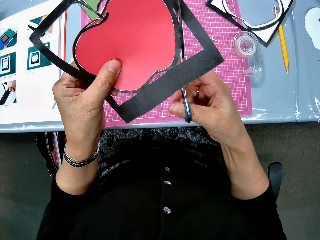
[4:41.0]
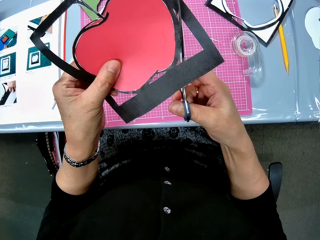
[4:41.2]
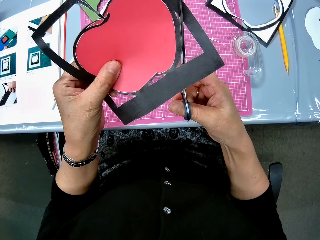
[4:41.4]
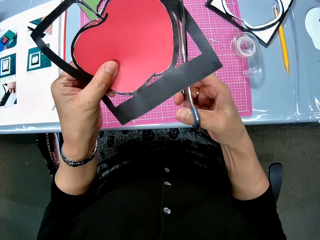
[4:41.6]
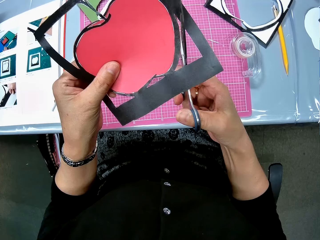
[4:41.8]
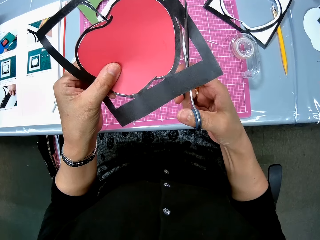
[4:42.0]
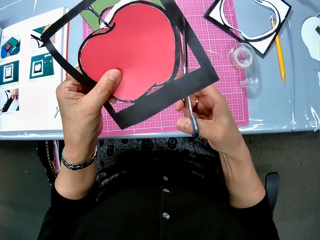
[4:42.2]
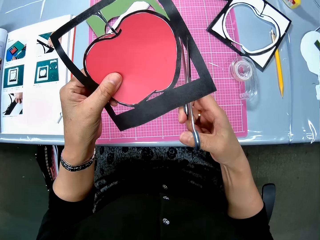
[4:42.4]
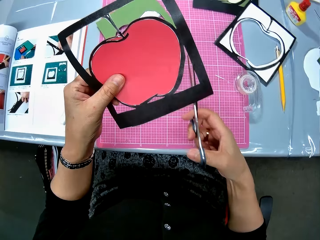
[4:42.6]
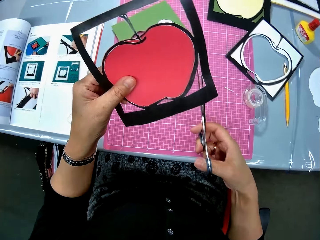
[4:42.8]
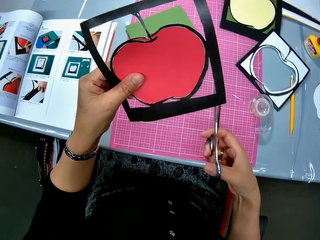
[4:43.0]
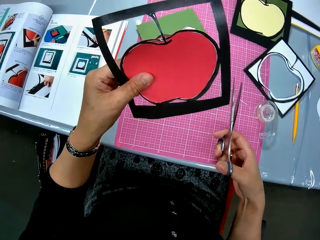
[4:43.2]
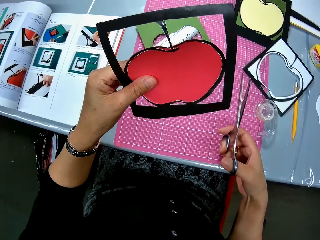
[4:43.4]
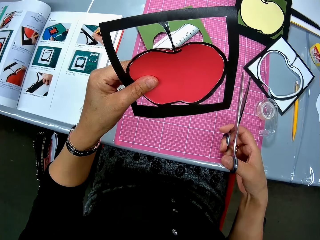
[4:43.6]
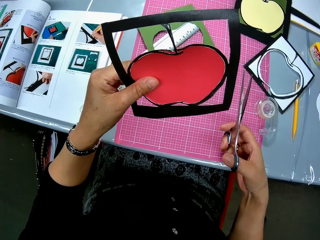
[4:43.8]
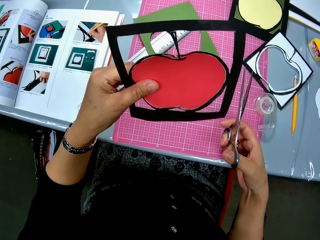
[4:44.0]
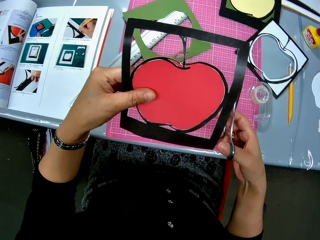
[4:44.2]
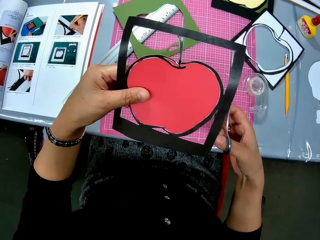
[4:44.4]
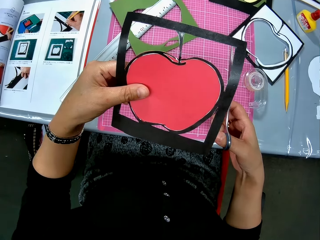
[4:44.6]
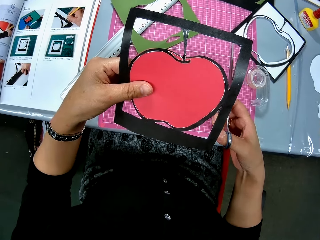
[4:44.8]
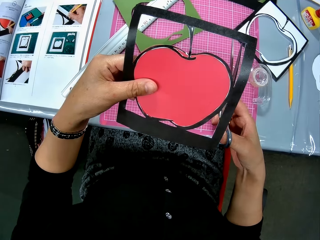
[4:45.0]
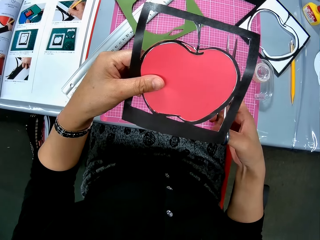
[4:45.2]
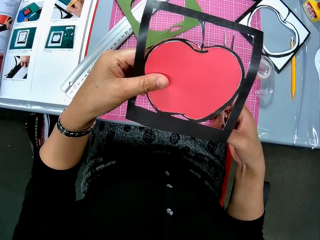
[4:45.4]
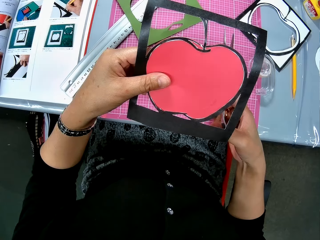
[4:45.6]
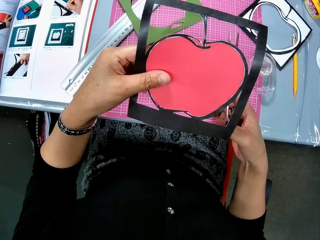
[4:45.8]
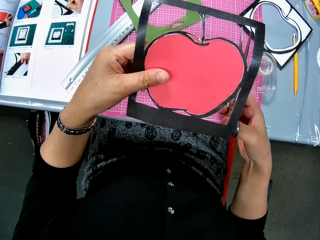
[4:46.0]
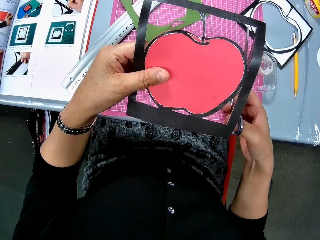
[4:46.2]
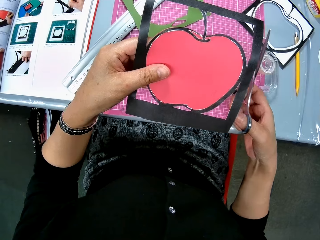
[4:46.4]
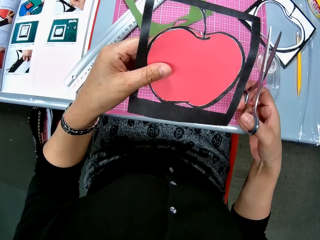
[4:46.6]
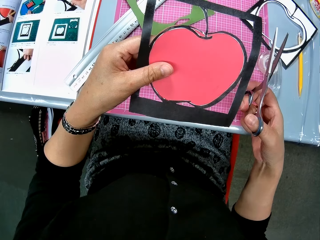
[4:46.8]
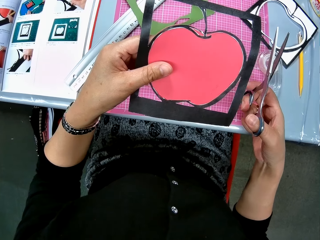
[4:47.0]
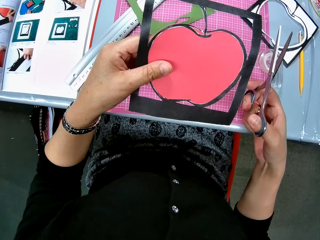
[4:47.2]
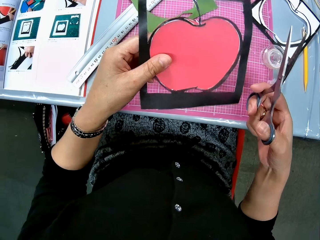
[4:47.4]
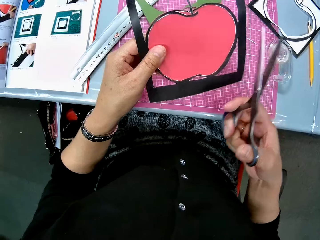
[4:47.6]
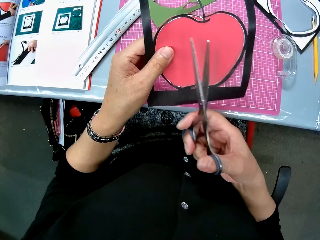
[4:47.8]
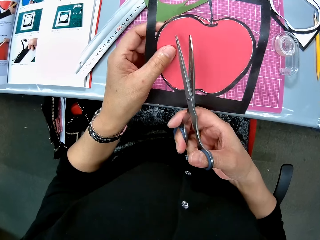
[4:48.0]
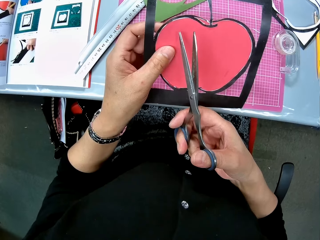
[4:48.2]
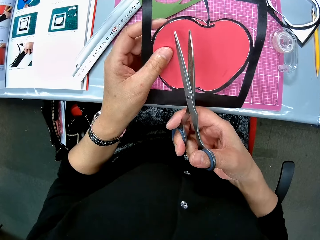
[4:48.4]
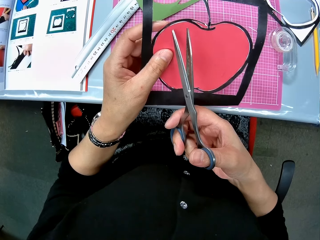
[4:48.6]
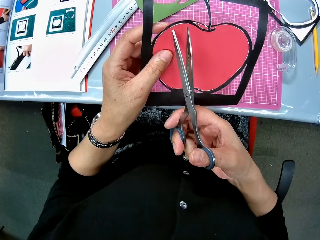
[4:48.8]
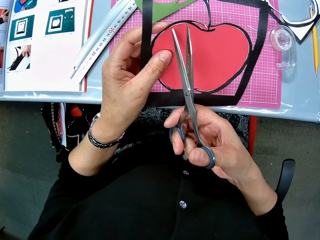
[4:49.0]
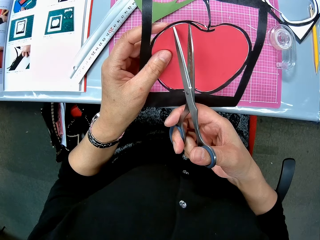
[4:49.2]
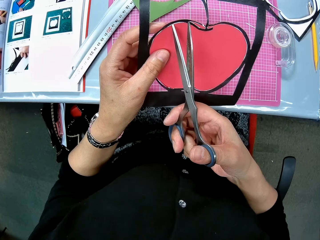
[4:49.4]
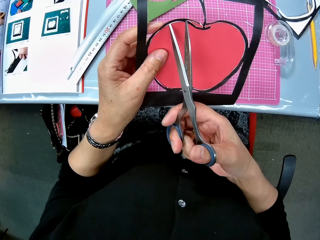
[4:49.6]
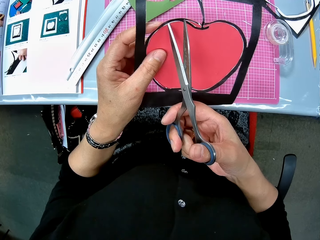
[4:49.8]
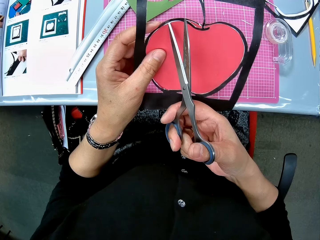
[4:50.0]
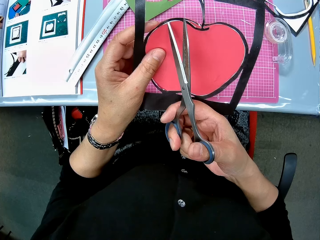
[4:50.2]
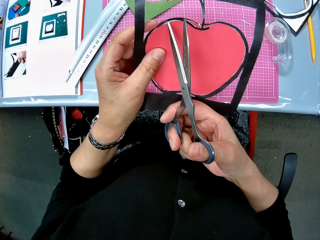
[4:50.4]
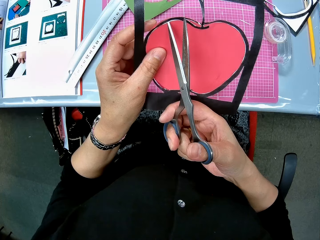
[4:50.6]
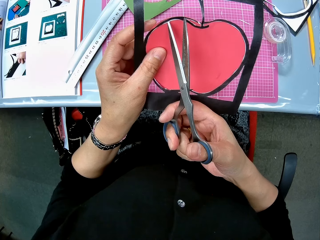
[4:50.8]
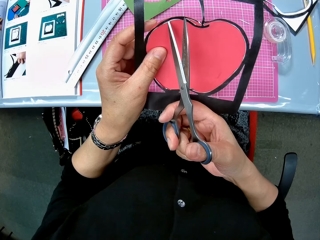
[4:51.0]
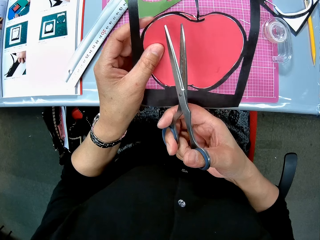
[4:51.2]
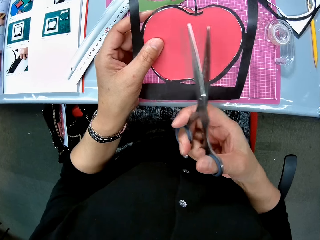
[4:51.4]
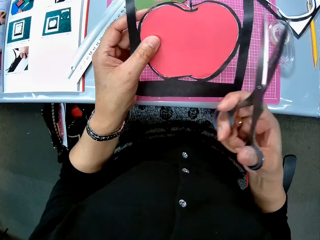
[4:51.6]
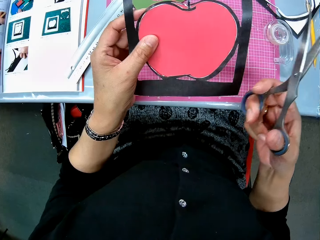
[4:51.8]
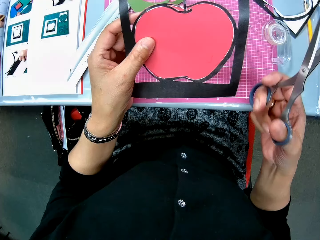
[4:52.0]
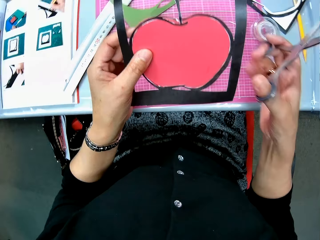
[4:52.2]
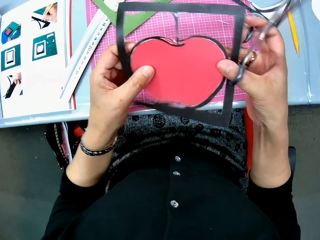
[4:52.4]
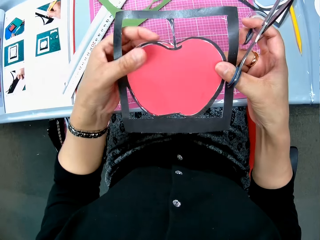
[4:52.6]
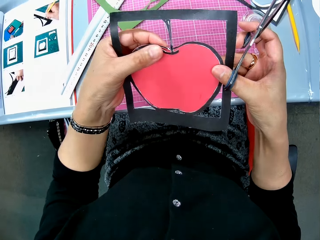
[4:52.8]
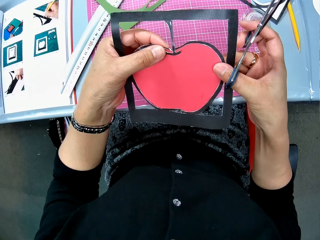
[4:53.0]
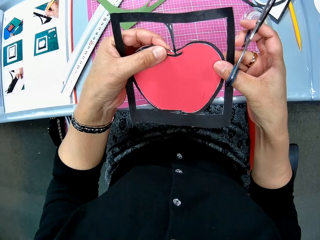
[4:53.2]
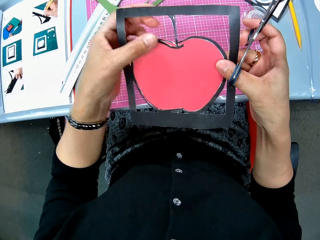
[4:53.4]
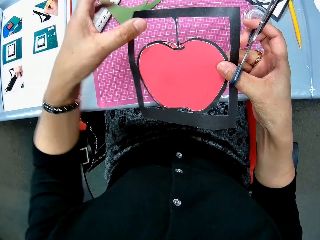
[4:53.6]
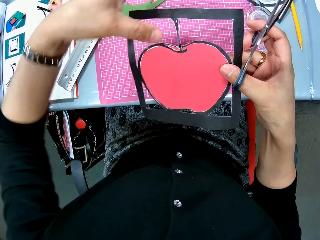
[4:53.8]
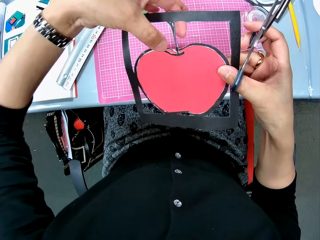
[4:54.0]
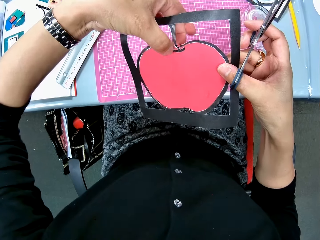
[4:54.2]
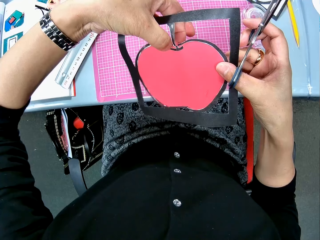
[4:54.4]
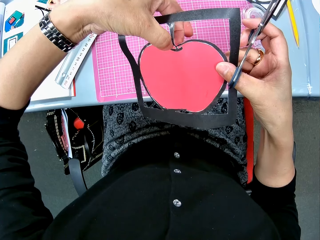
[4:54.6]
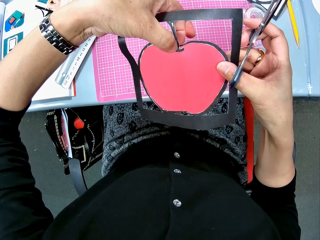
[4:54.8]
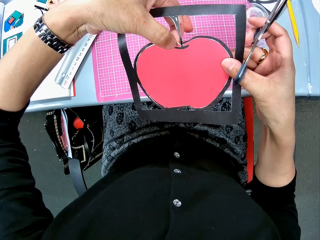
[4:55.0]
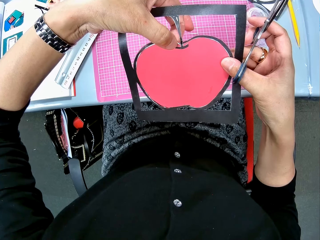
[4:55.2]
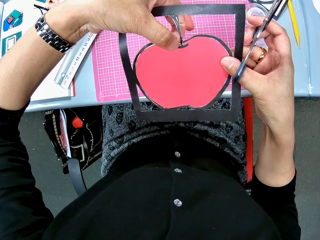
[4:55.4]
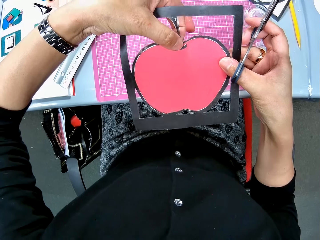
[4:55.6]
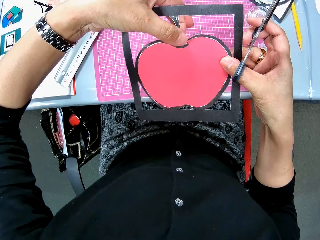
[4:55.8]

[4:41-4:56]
The camera wearer places the scissors on the apple cut-shape carved in the art paper. She holds the art paper with both hands. She touches the apple cut-shape on the art paper with her left hand.

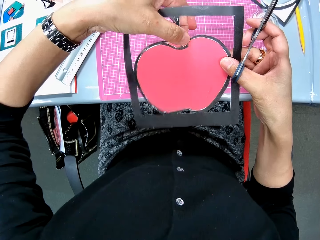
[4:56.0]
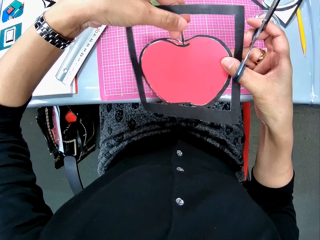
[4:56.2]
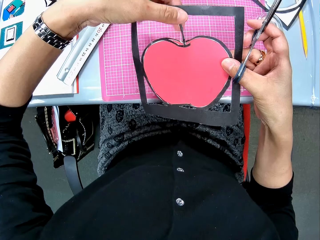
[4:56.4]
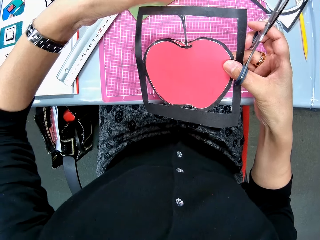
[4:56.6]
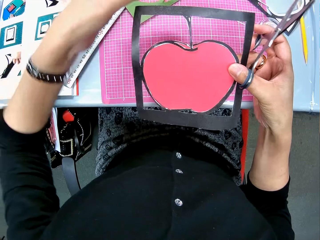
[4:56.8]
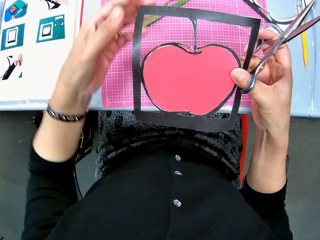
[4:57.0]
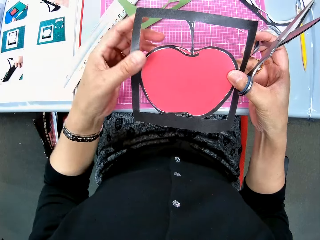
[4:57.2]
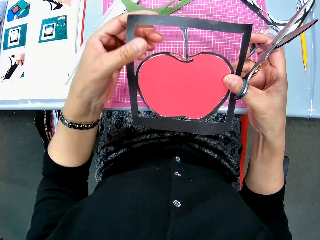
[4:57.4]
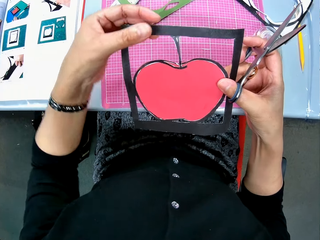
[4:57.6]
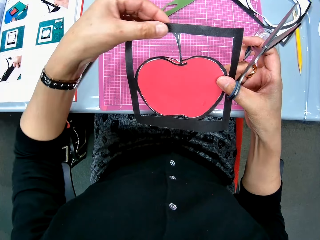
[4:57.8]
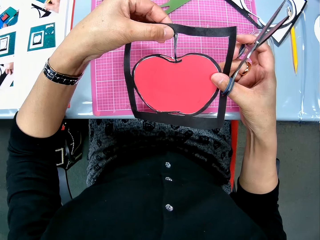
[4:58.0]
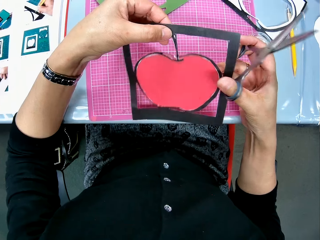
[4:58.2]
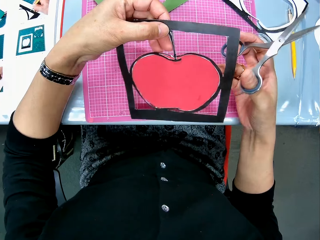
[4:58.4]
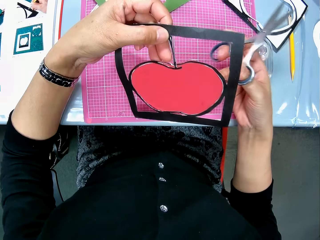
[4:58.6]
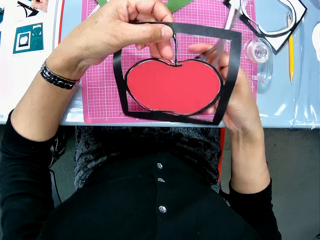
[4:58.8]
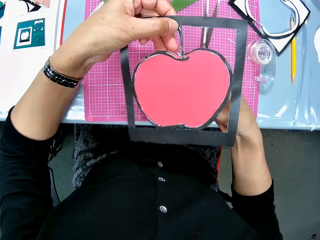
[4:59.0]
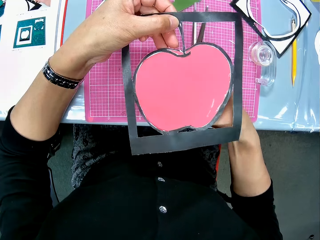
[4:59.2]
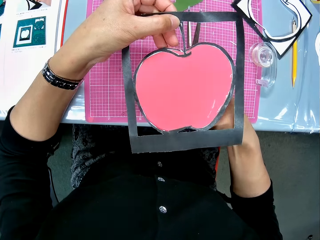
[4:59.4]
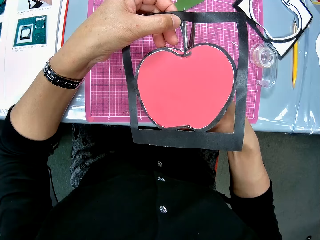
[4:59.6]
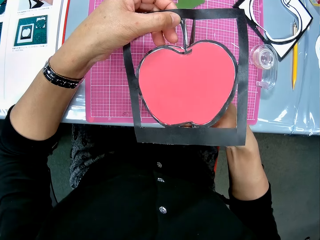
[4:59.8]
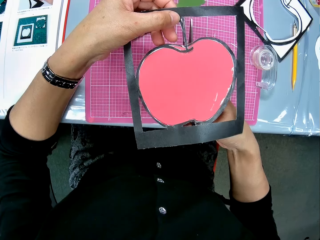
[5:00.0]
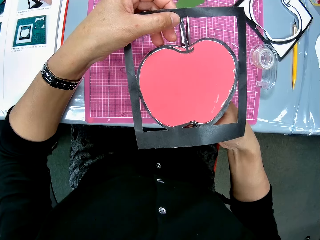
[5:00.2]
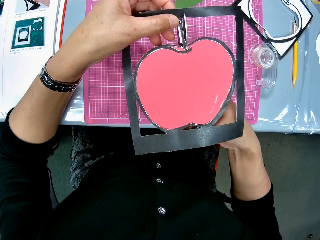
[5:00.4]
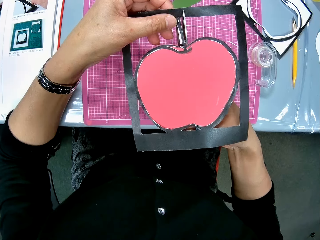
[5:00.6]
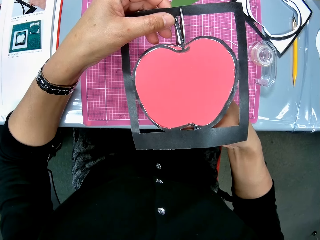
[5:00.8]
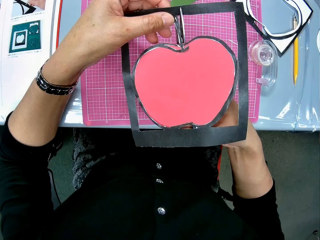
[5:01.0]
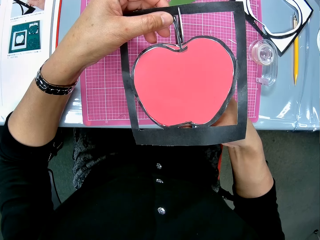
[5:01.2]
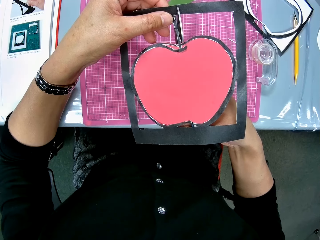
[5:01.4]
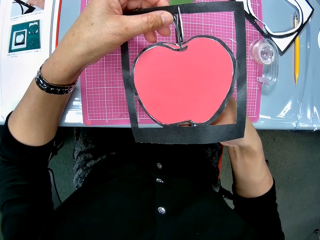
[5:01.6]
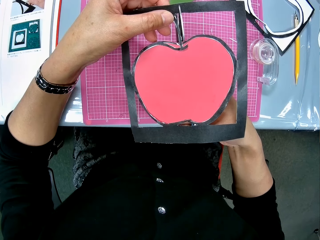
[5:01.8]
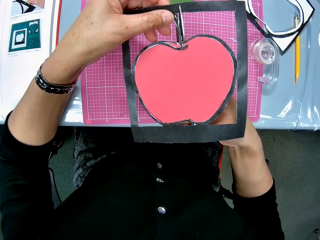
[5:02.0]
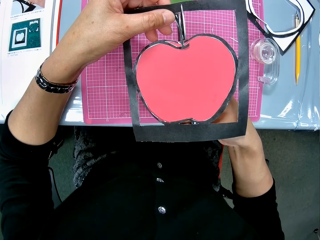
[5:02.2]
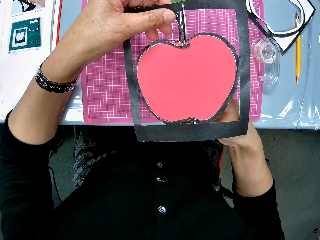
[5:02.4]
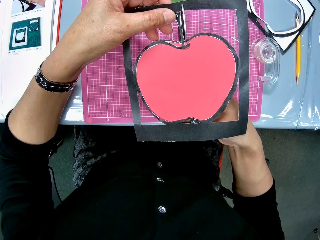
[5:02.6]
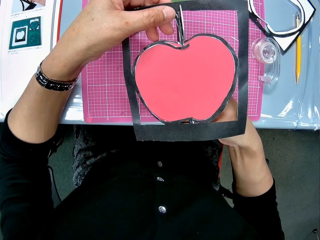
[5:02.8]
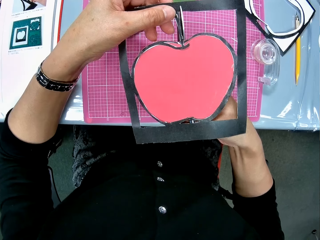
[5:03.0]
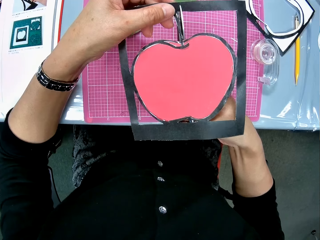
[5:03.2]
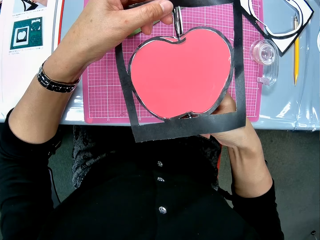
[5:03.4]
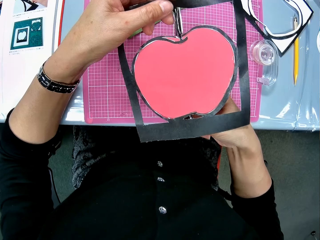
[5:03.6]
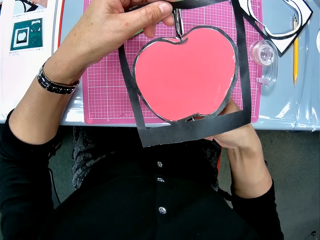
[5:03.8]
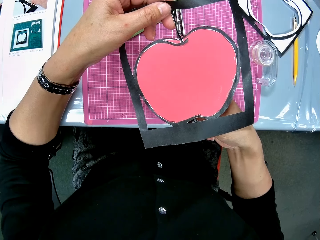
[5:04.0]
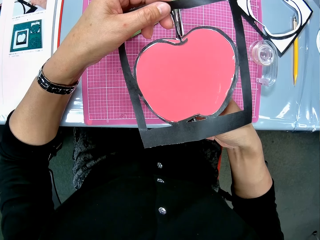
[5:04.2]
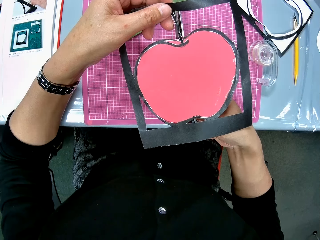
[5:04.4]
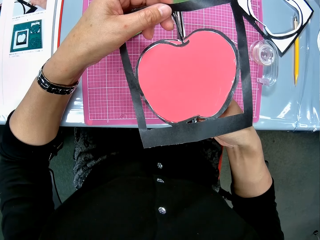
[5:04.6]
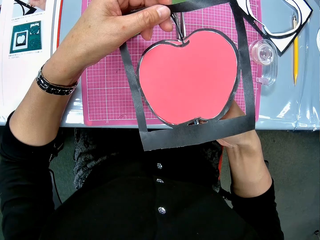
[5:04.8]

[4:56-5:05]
The camera wearer places the scissors on the art paper.
